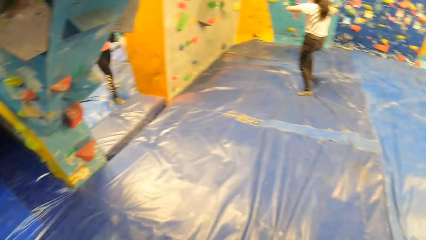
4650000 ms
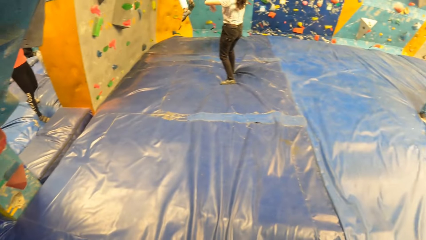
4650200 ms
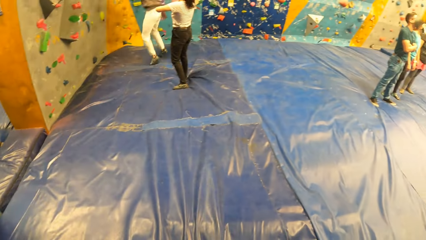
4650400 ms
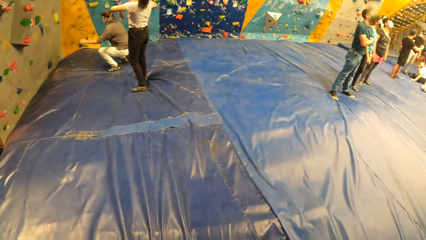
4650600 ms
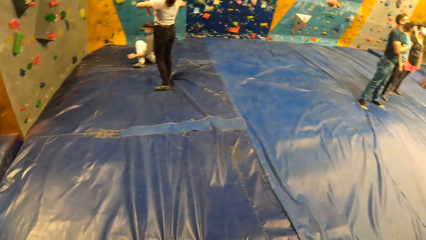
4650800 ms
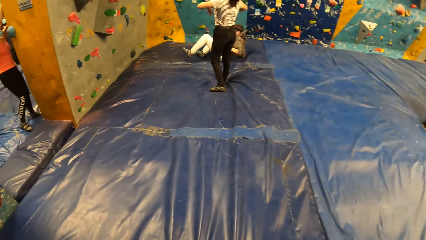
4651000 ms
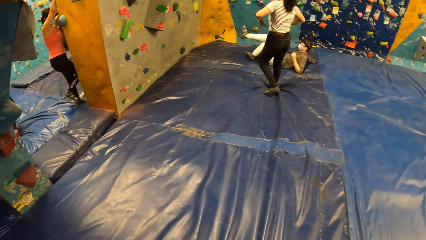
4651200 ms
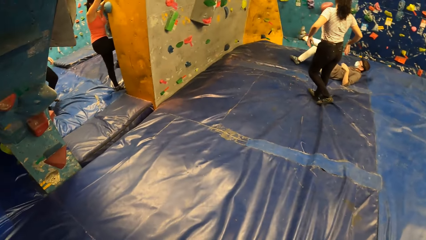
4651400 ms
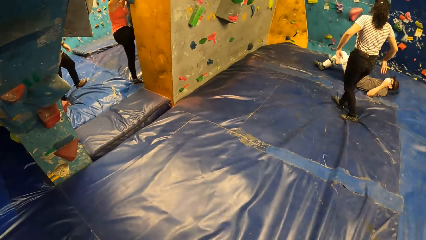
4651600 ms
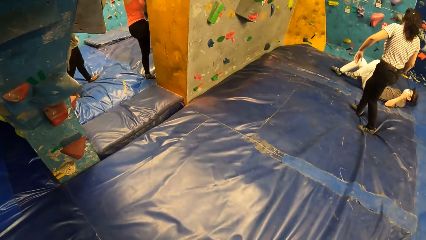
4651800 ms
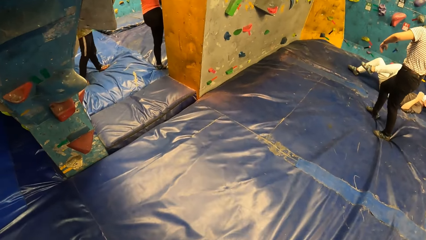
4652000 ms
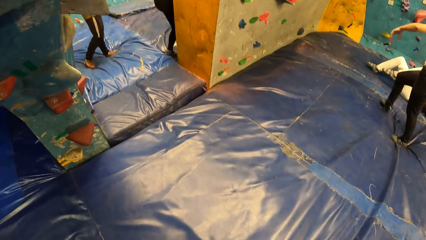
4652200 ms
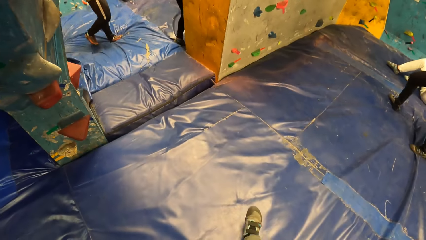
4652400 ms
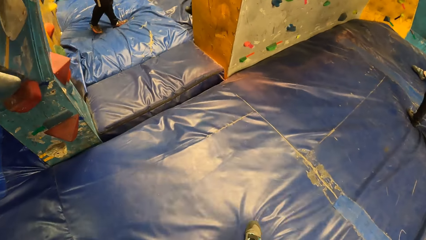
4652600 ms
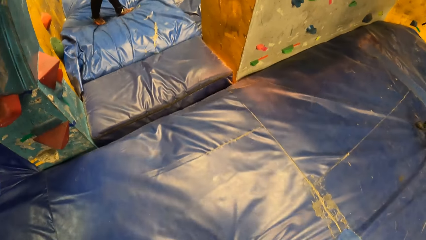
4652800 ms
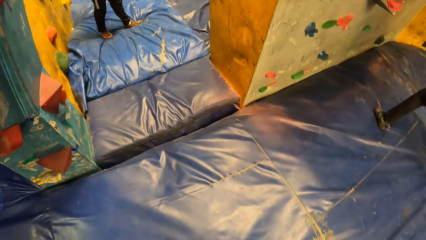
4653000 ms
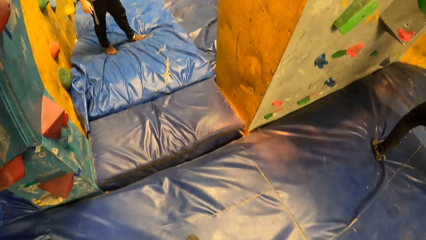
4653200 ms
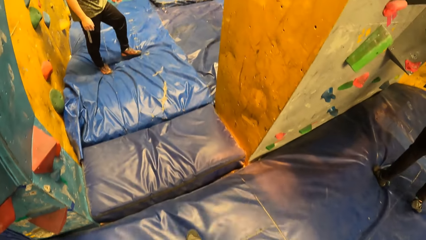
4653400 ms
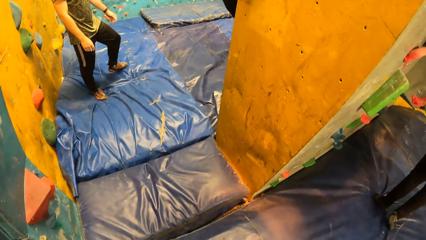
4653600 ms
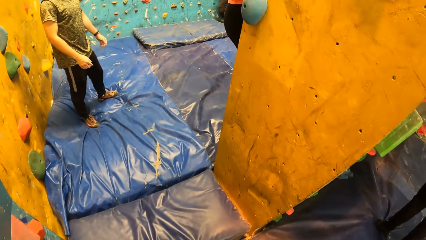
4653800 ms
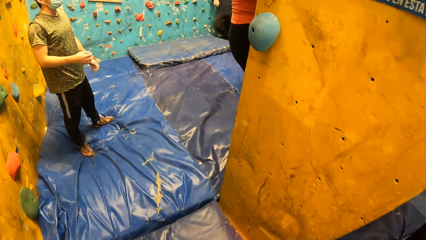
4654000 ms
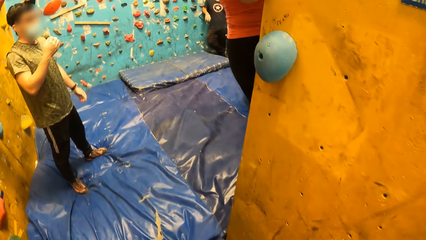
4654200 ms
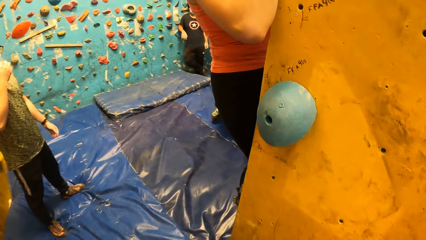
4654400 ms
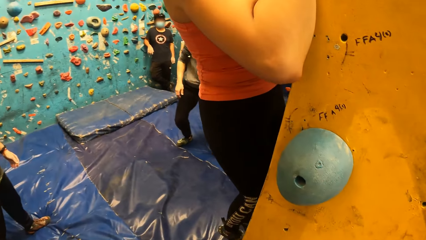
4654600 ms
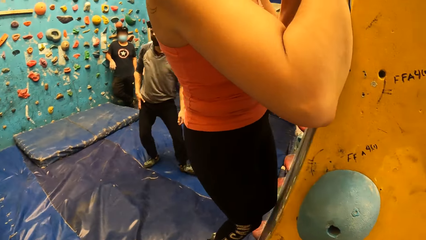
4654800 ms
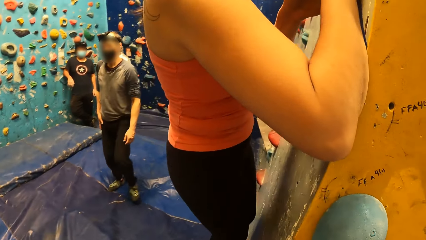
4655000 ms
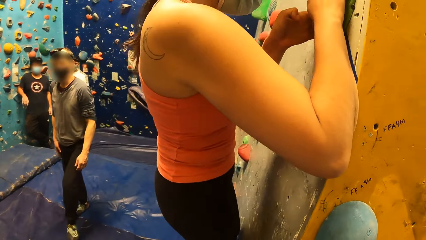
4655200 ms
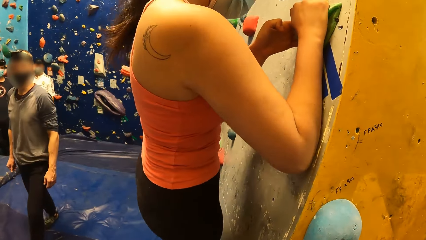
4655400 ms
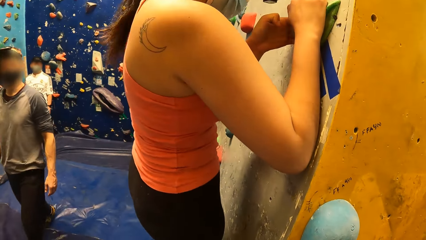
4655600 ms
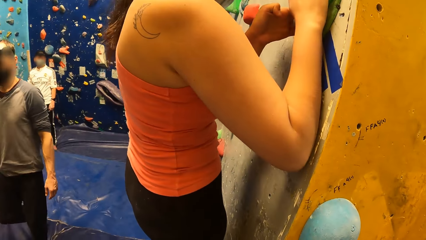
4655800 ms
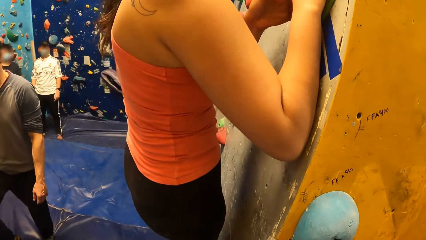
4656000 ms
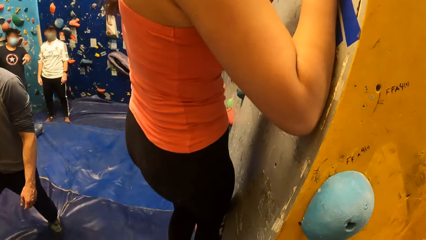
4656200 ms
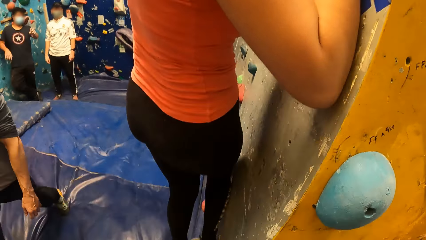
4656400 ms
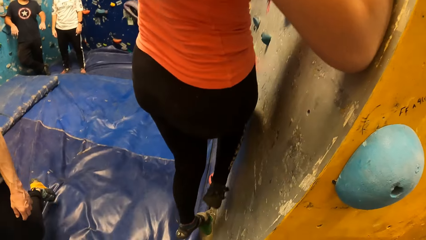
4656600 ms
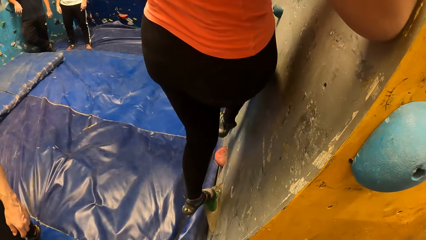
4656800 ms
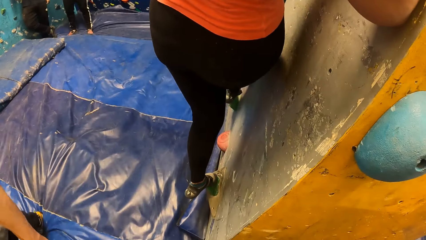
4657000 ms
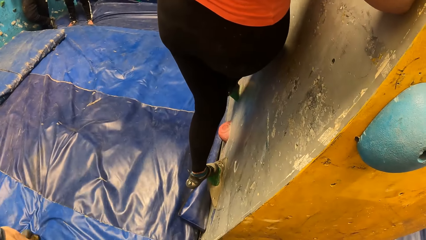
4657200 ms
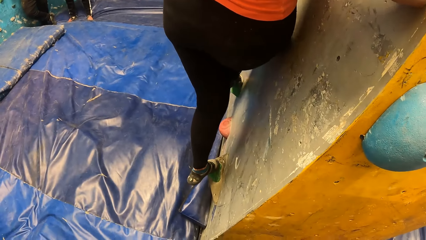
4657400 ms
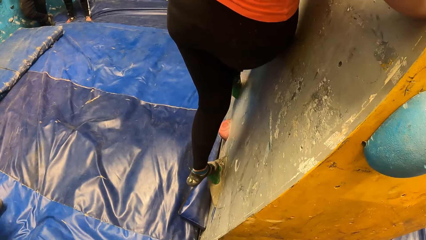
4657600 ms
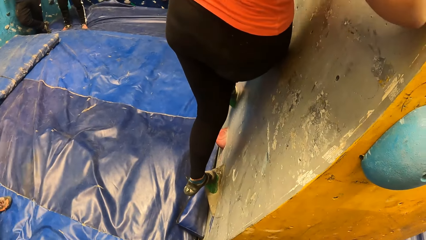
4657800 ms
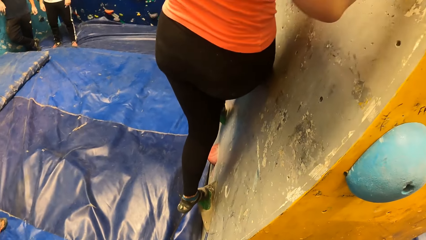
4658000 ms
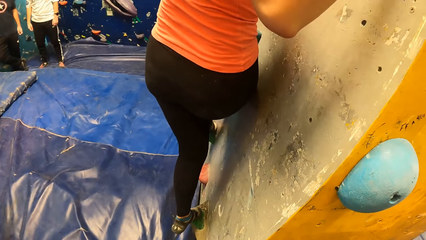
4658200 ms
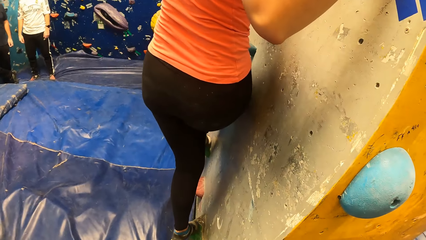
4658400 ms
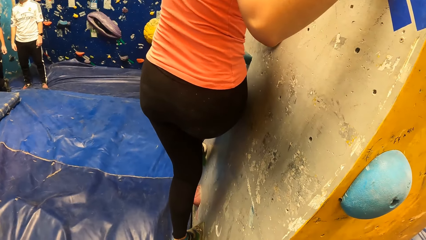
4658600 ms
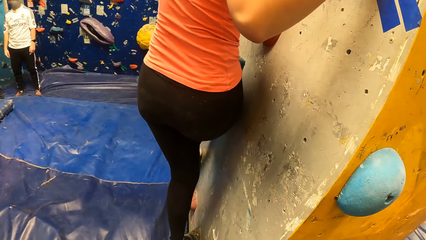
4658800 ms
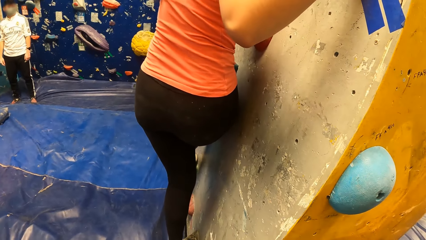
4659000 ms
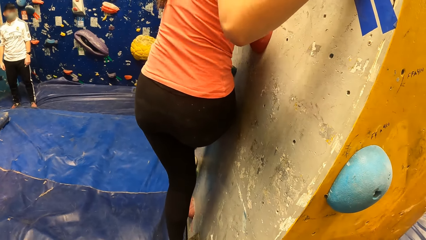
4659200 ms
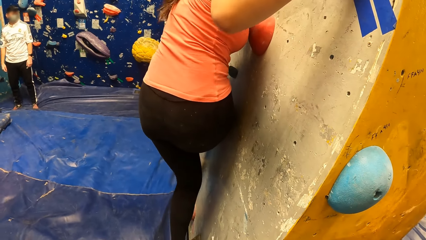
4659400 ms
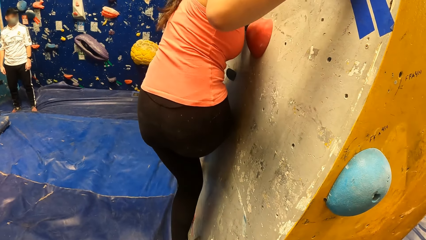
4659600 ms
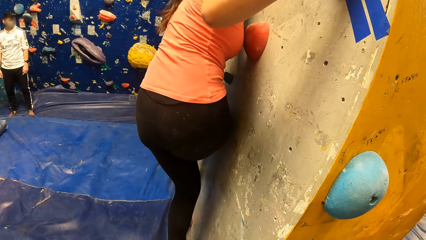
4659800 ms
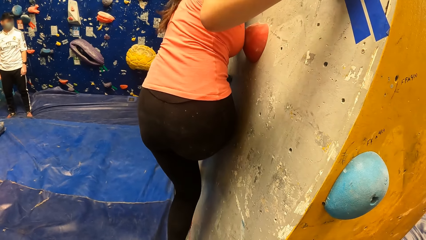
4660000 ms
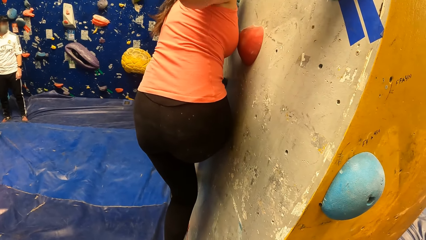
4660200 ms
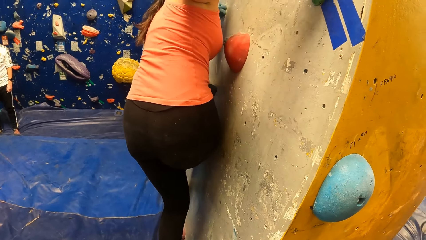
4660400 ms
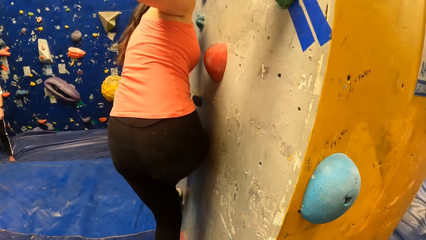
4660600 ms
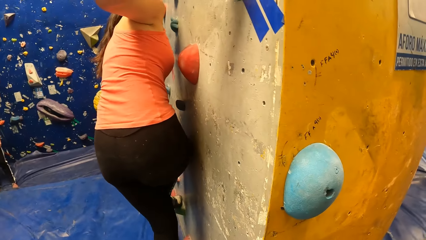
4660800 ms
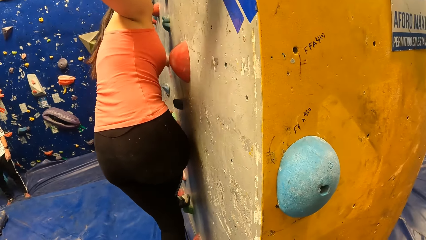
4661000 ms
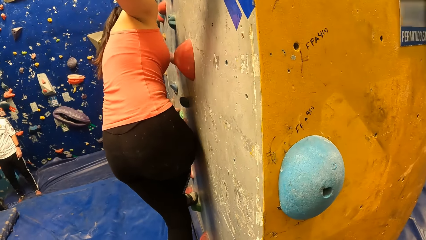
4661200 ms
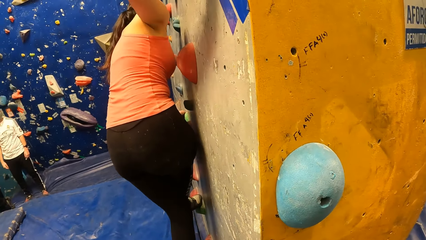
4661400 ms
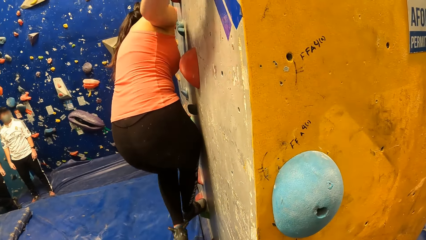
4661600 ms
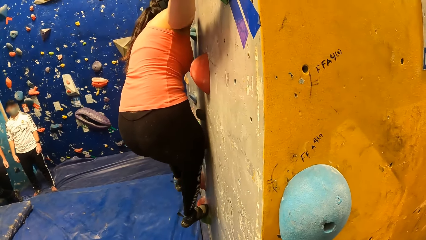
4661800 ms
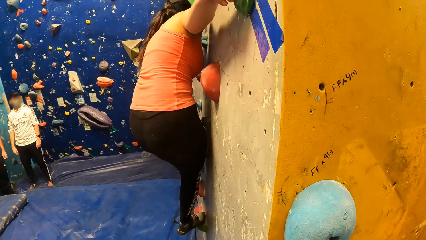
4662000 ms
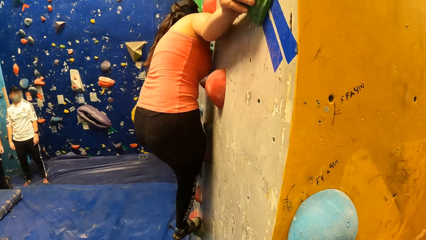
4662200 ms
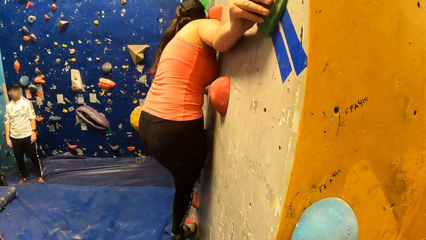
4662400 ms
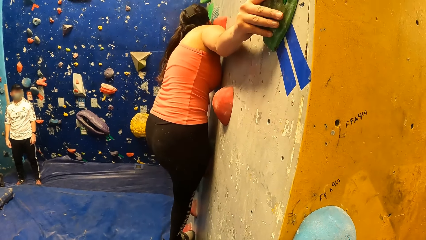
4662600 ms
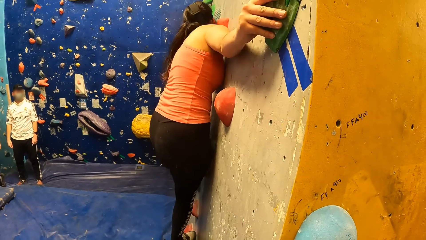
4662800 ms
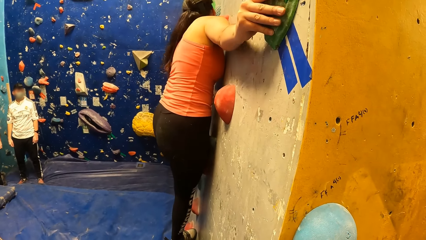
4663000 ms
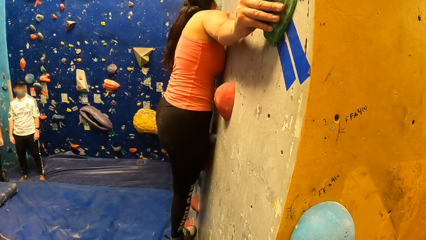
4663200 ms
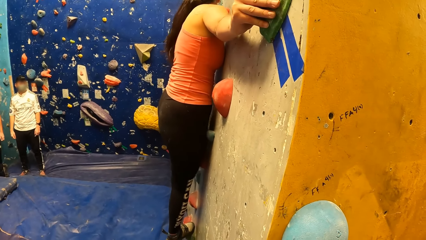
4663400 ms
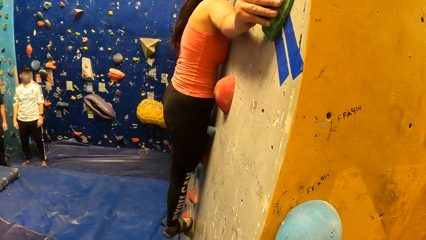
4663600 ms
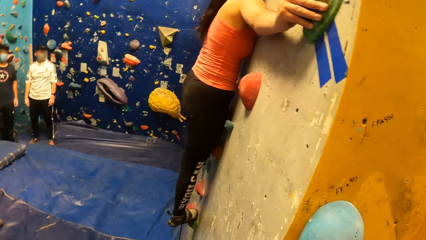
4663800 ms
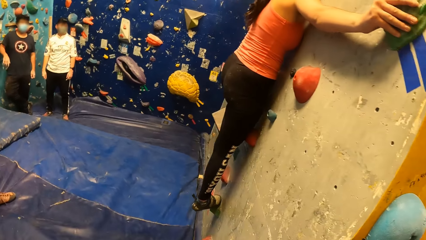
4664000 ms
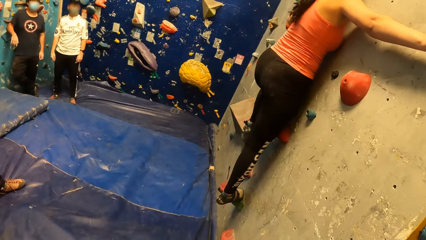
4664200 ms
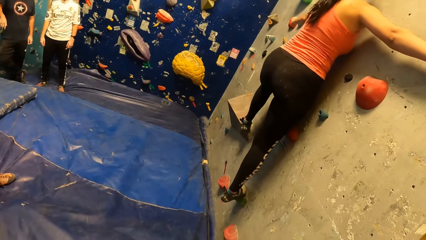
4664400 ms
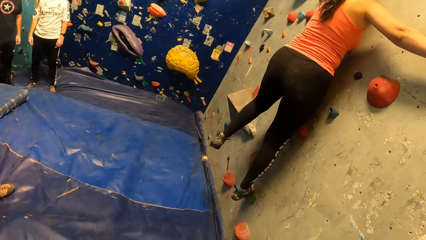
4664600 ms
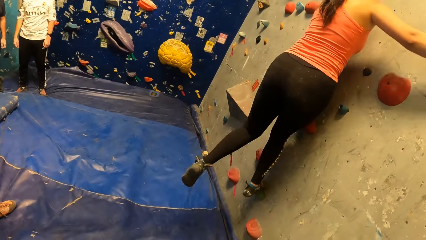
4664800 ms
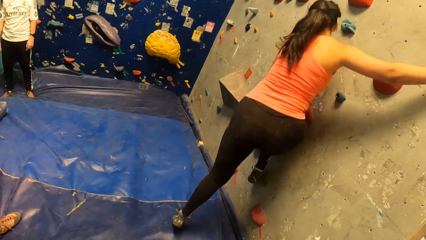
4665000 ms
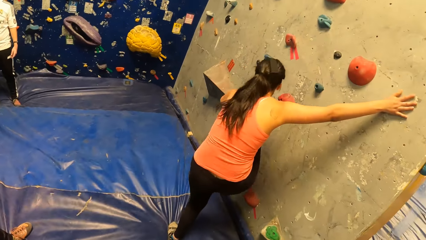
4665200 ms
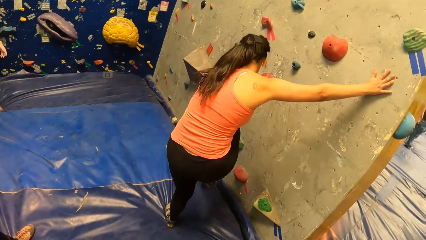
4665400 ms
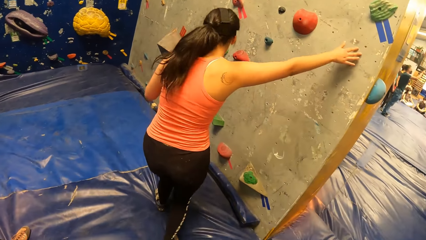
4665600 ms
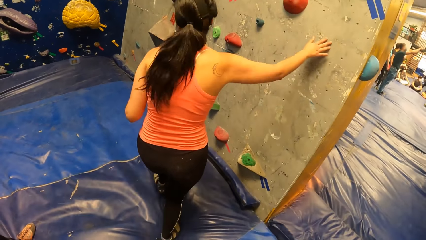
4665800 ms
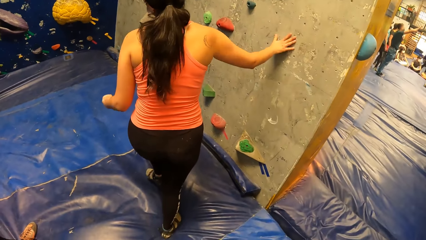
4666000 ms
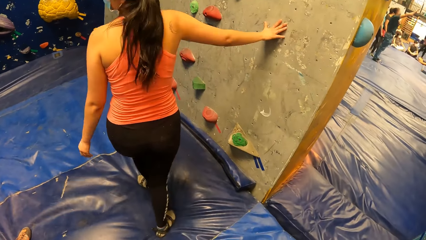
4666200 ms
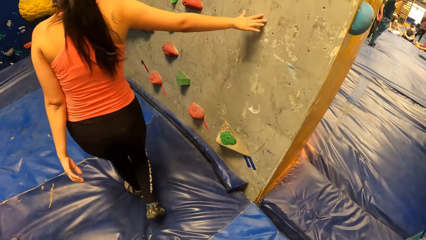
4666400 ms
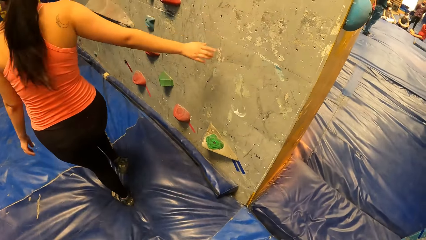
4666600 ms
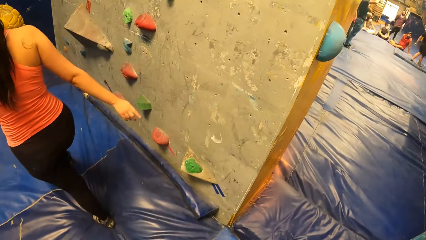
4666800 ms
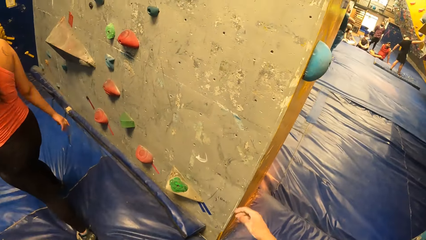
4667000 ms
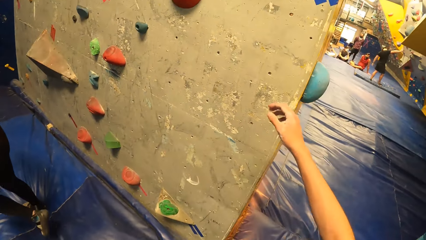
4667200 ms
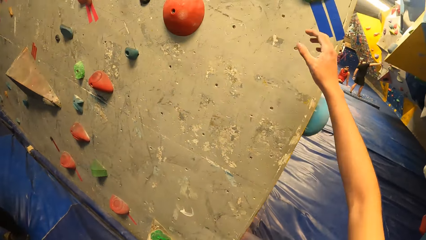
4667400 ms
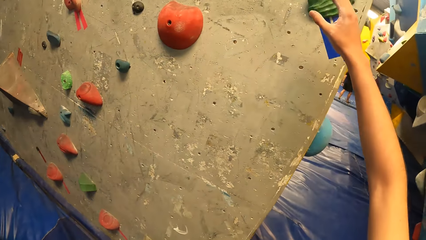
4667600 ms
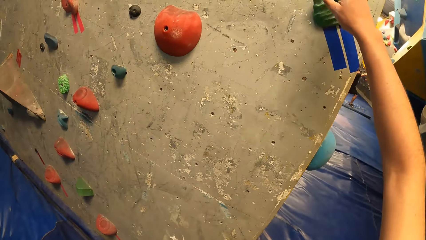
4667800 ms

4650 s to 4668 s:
A woman falls from the bouldering wall. Another woman climbs the bouldering wall. The other woman climbs the wall. She falls from the bouldering wall. She gets down from the wall.
